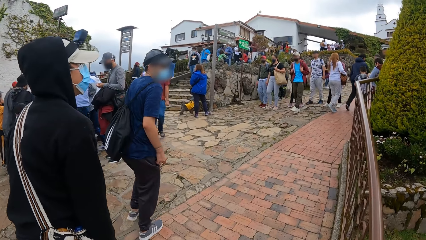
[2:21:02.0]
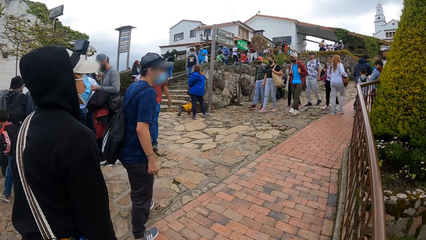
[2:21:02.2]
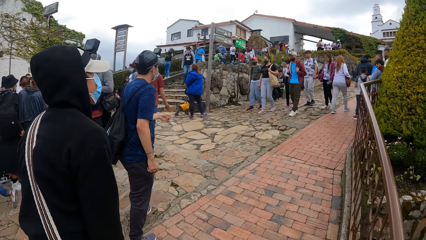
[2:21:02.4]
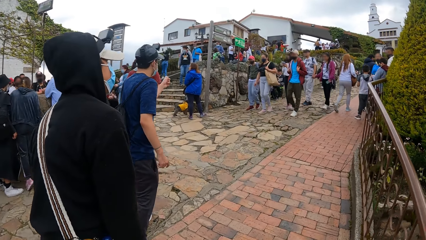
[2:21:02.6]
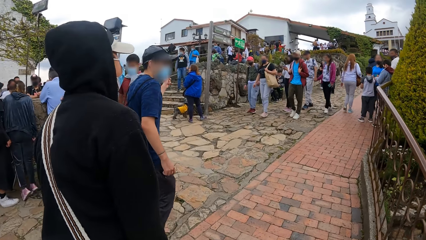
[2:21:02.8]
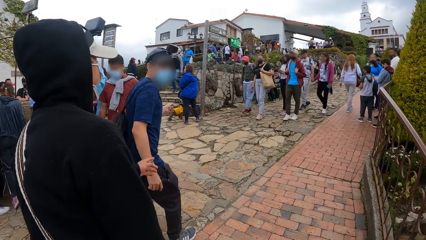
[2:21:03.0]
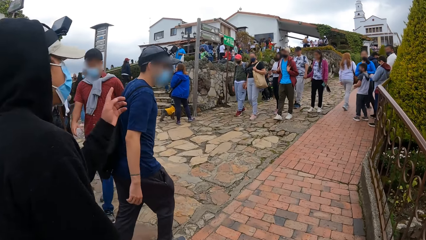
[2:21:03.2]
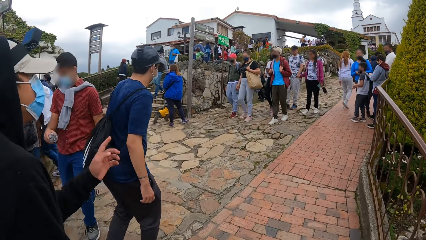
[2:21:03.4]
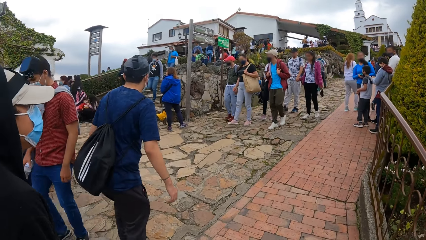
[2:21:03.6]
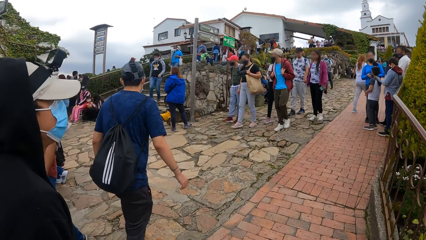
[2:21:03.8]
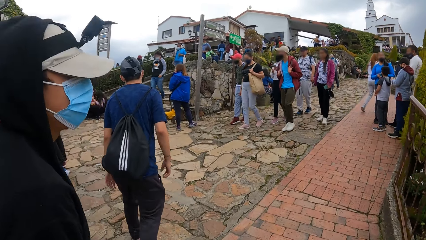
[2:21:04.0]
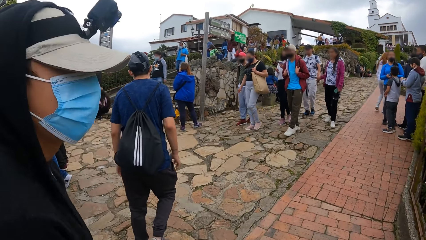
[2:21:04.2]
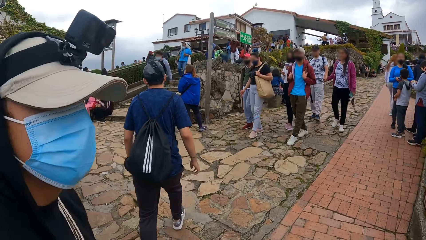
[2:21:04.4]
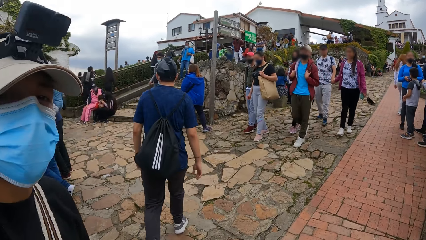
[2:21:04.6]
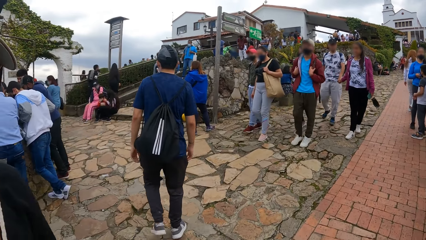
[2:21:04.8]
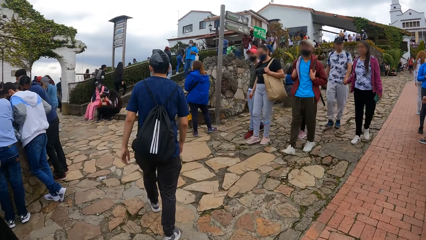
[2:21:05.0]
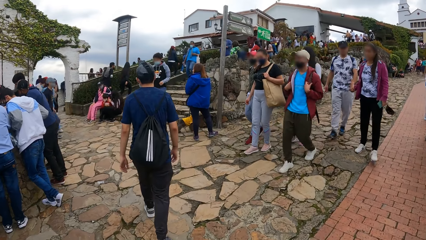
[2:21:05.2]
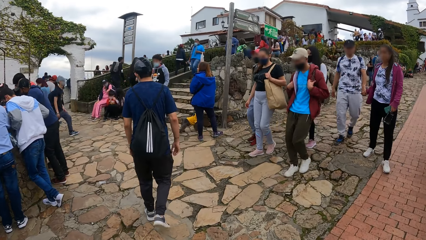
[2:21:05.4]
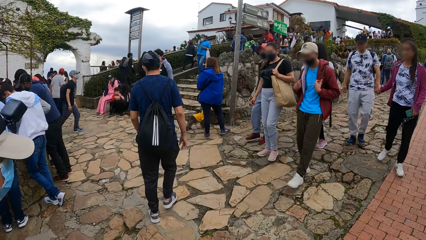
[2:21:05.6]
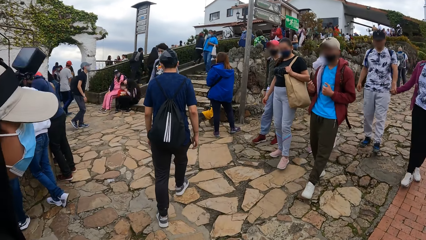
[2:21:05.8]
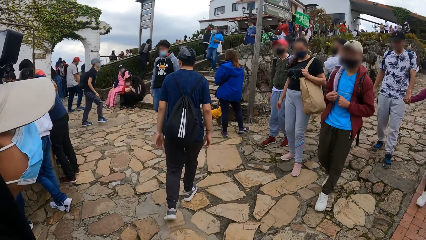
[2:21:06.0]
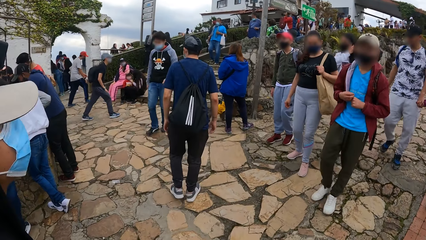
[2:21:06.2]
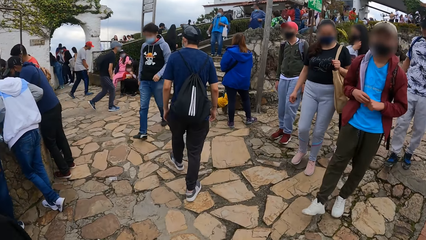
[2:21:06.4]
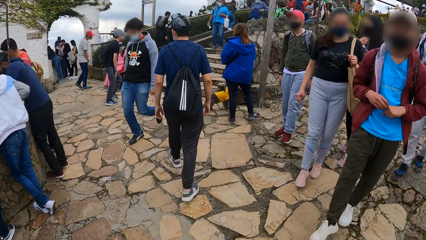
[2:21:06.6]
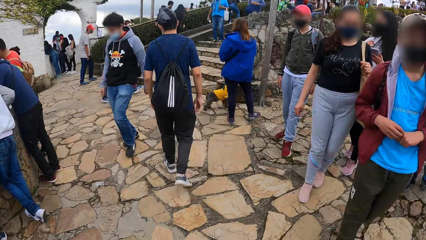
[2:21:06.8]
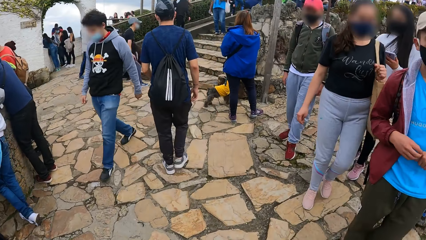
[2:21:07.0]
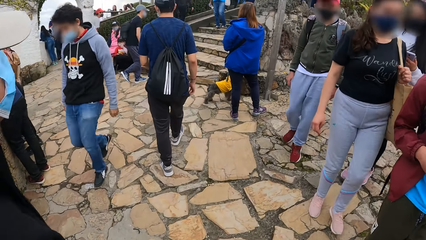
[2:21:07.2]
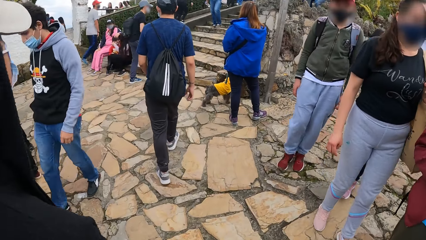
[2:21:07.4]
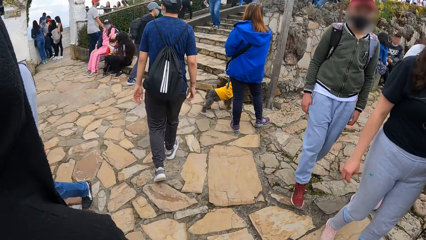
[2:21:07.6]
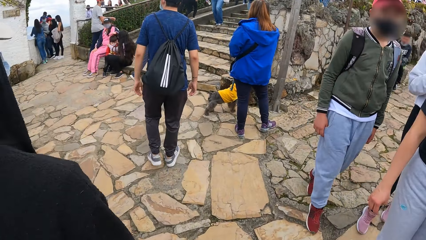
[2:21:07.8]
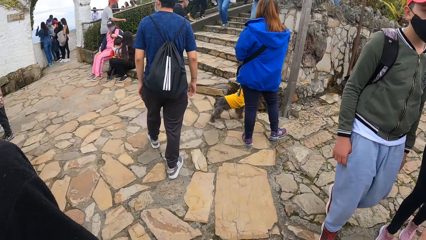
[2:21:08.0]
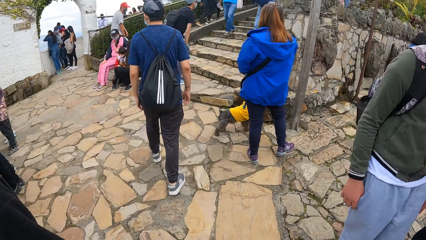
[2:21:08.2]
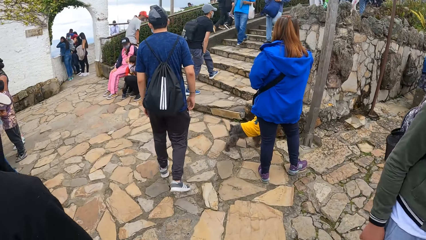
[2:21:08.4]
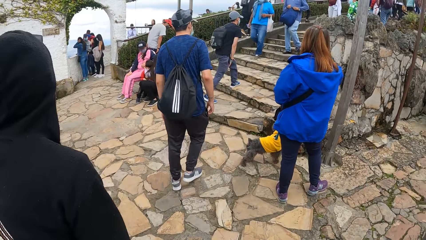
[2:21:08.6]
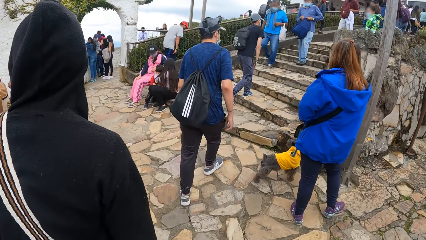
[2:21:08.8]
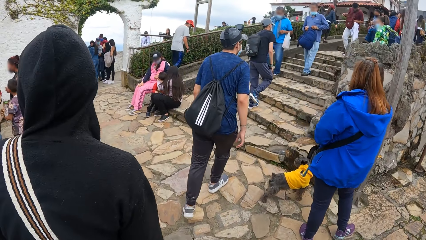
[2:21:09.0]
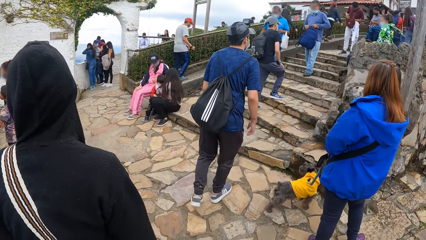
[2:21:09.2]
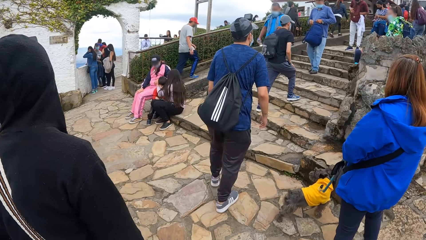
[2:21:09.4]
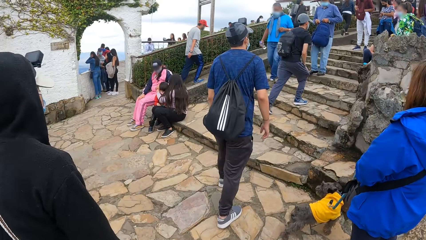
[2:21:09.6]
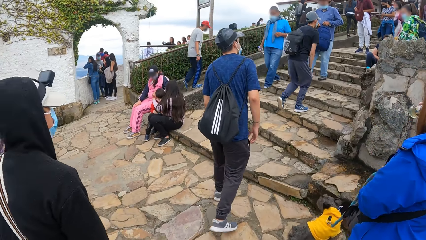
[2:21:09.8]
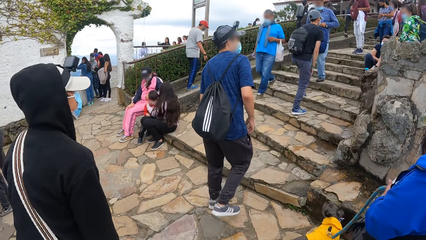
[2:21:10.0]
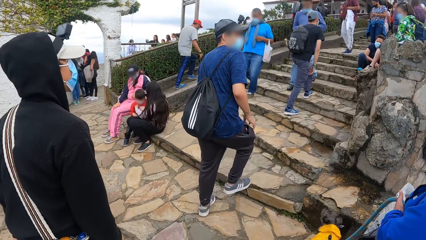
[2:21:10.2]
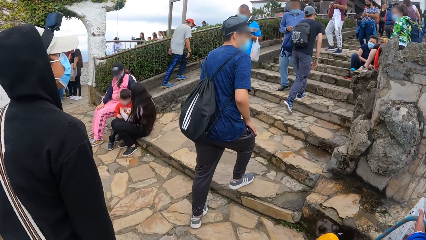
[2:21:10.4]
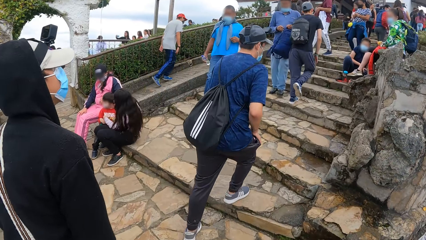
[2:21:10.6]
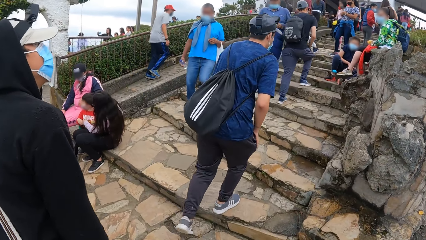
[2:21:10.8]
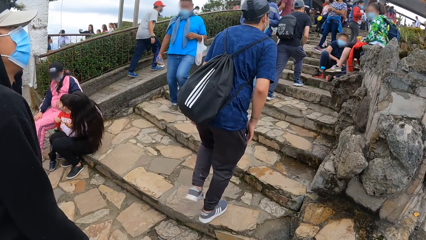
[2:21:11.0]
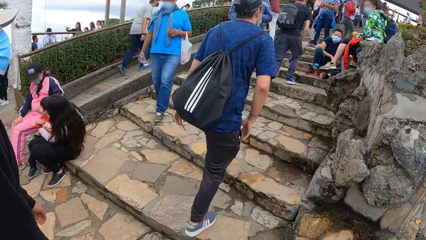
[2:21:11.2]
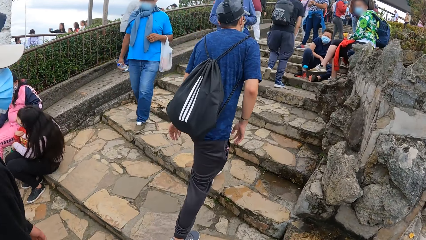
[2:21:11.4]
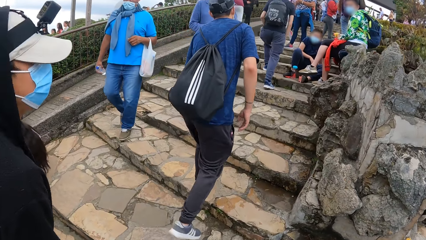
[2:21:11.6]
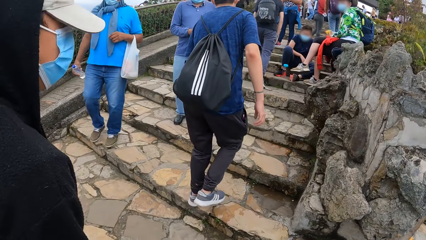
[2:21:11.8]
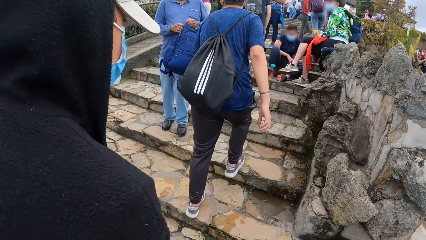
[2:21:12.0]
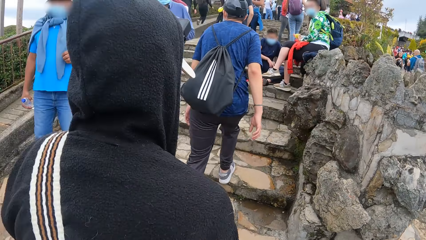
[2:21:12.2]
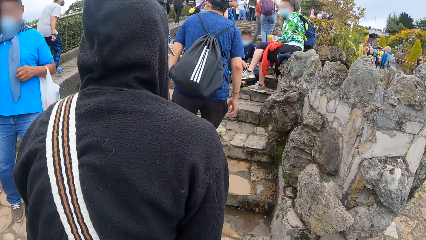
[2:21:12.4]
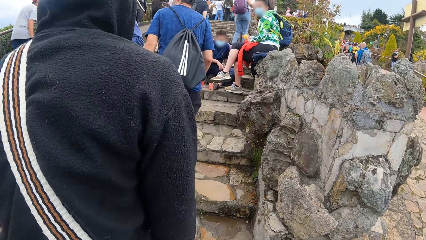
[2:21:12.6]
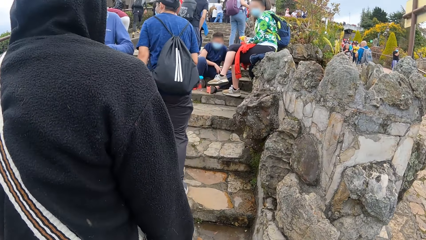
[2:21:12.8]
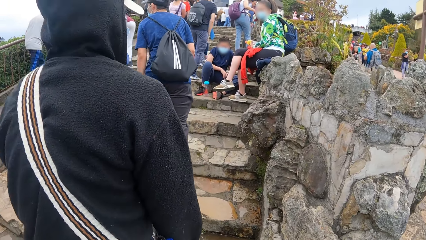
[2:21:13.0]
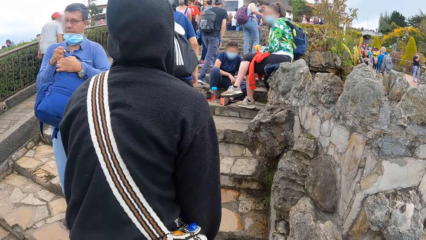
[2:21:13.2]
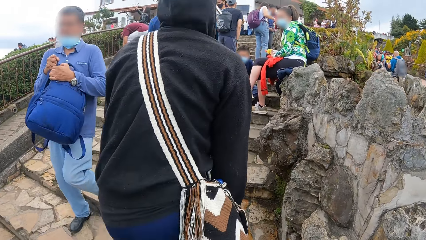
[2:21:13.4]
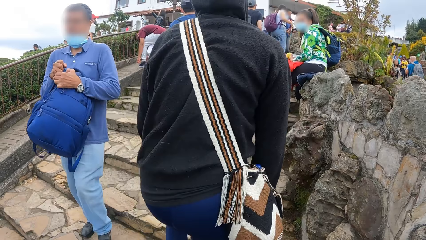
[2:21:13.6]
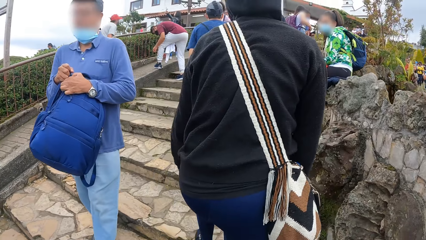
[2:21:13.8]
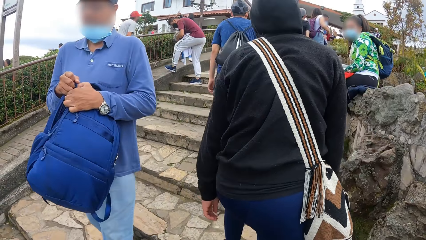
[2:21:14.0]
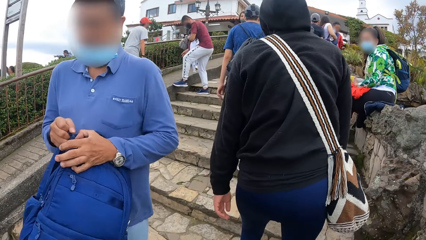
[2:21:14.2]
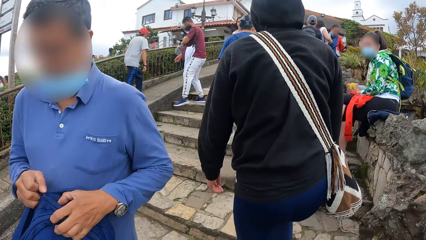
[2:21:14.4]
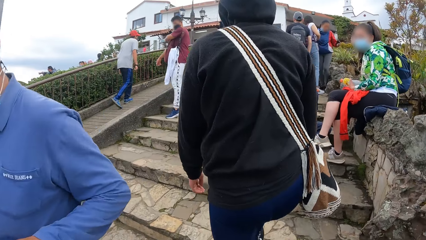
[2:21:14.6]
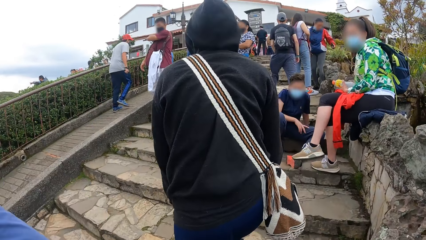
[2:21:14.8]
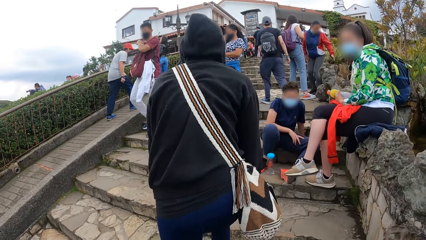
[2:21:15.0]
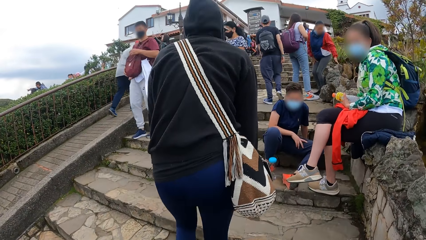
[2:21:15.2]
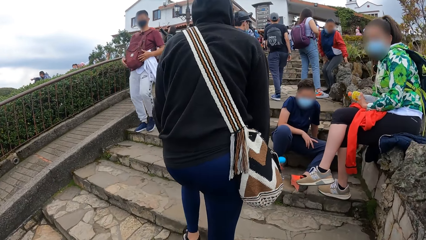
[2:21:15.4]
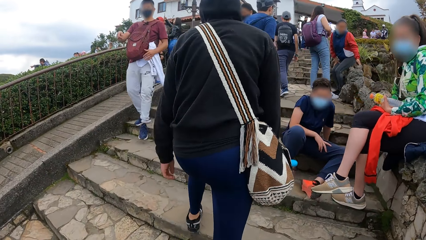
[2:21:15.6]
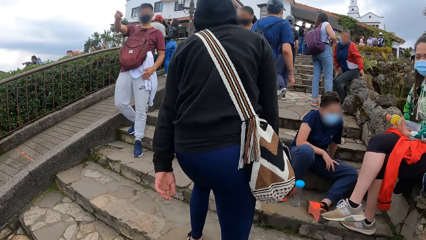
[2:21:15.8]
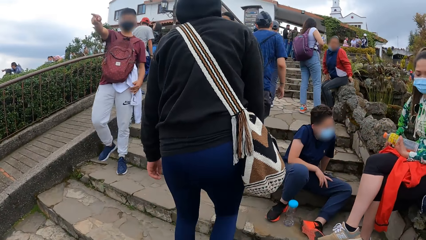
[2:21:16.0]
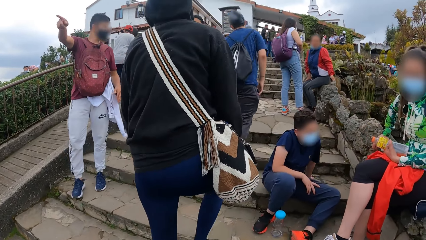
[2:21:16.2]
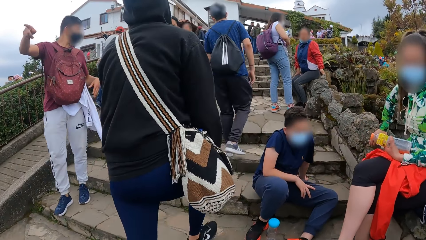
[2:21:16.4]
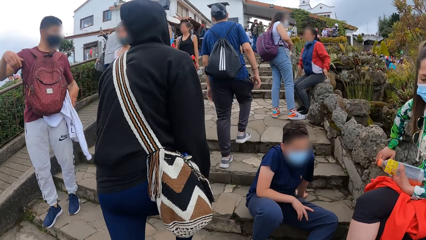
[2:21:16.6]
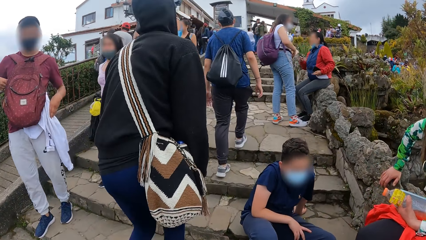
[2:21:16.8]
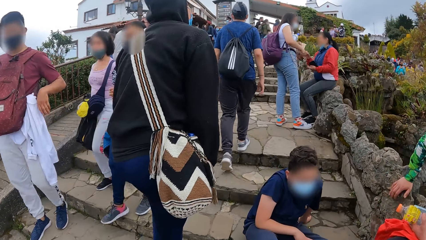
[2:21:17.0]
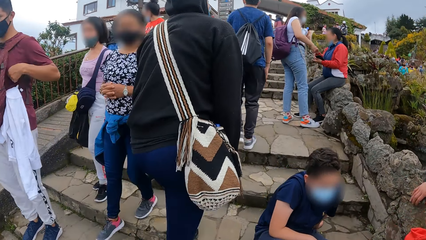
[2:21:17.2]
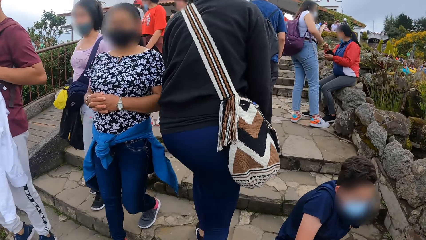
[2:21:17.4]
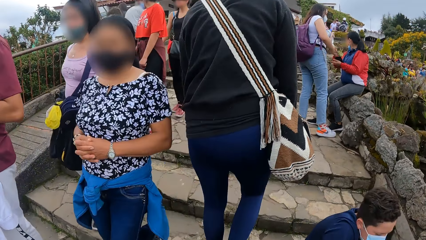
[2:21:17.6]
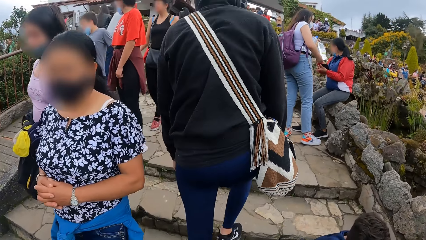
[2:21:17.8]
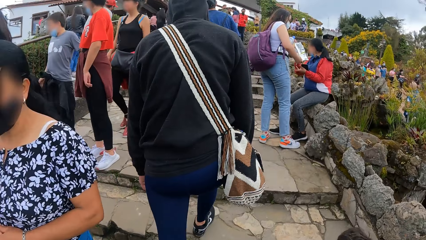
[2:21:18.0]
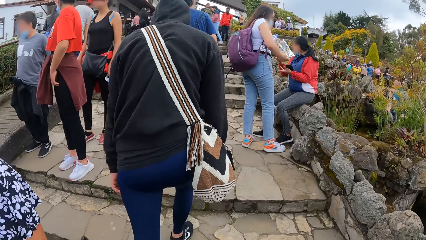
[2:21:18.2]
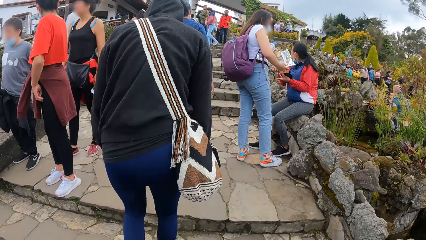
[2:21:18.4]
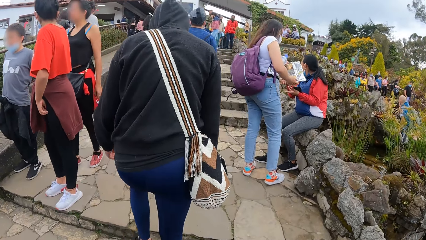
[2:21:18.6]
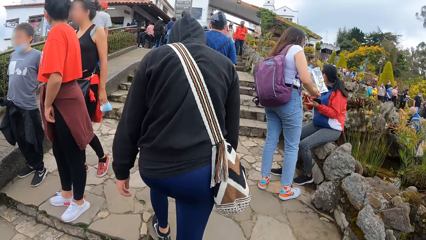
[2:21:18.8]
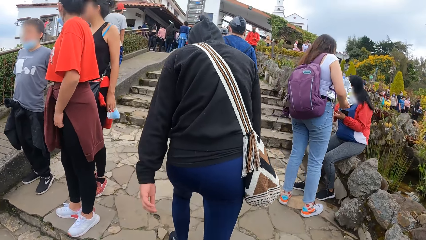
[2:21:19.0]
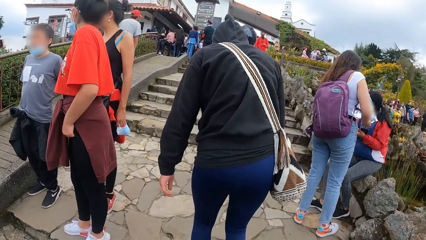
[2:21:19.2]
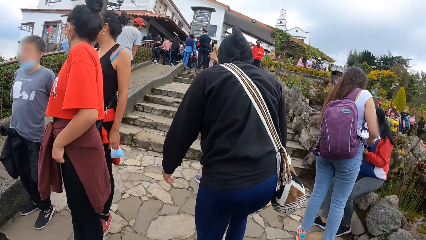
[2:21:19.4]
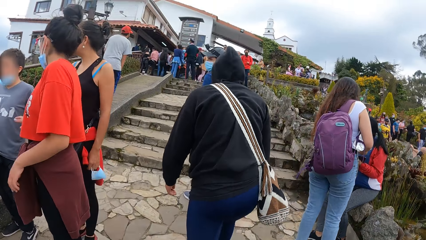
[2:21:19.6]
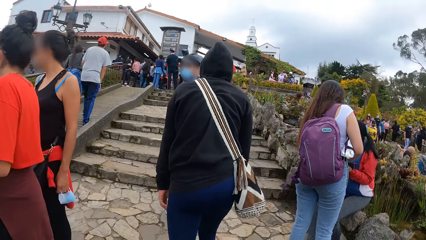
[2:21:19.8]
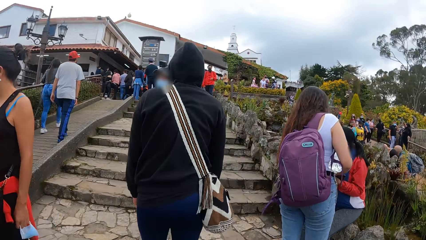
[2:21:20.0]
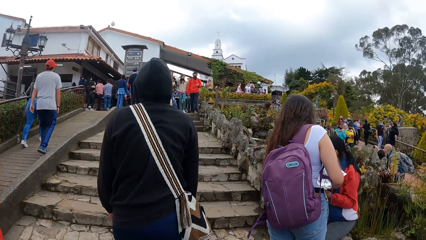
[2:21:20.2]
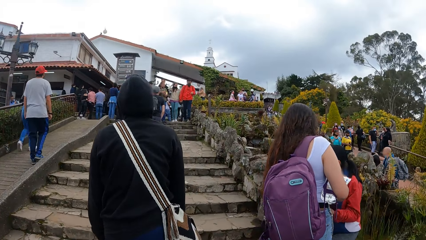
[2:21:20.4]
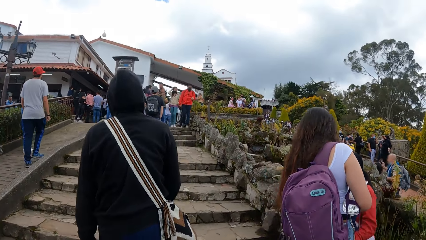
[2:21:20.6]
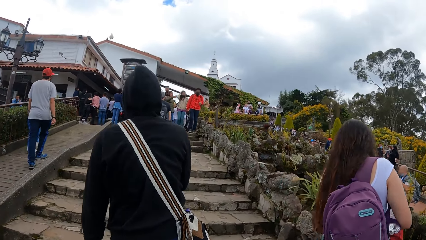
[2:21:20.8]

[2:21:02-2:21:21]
A person talks to another person. The man walks up a stairway. The camera wearer walks on the road path. Another man walks up the stairway. The camera wearer walks up the stairway.
